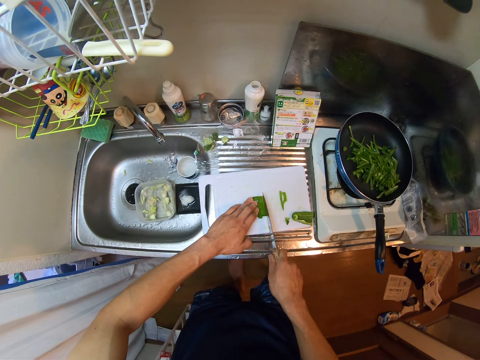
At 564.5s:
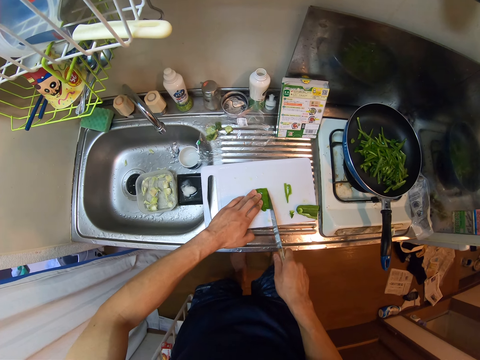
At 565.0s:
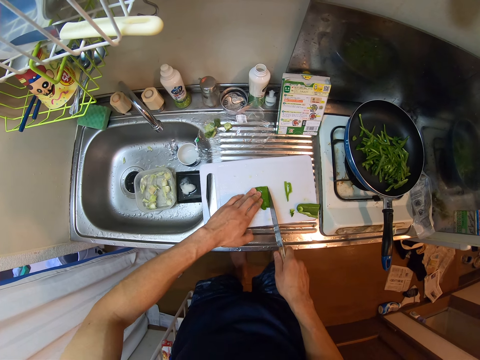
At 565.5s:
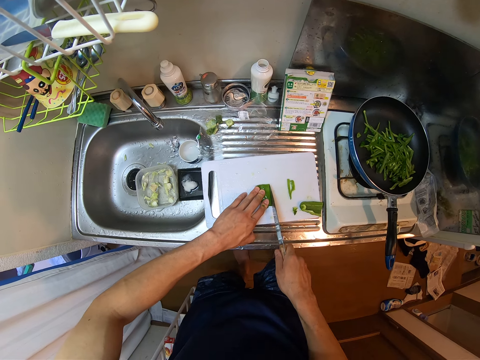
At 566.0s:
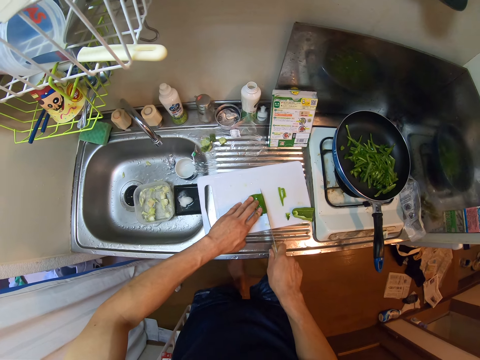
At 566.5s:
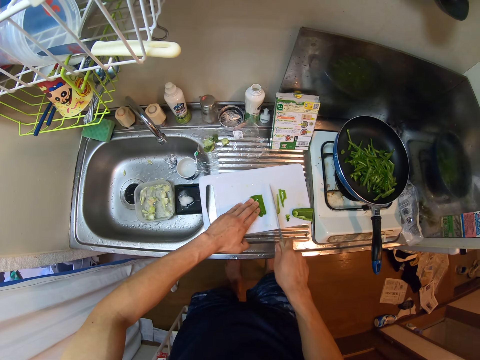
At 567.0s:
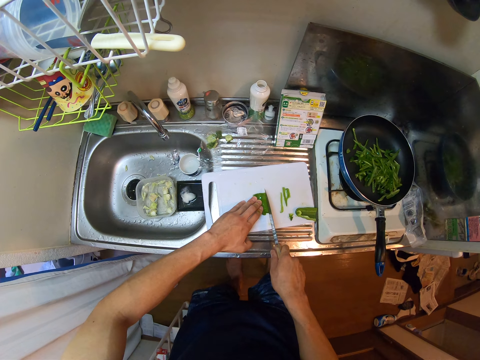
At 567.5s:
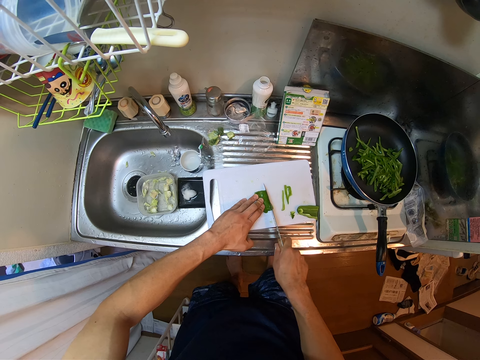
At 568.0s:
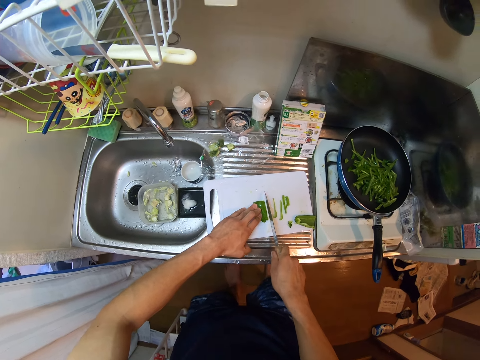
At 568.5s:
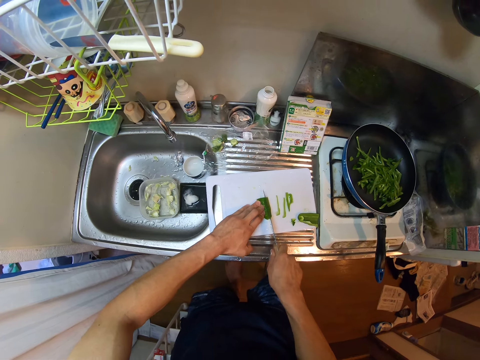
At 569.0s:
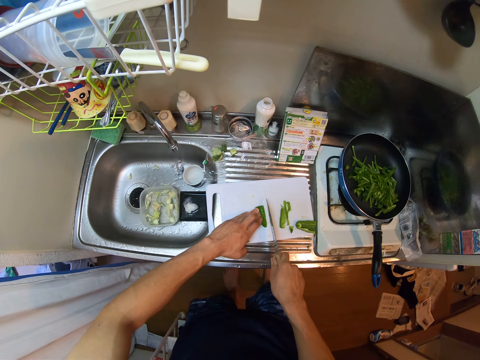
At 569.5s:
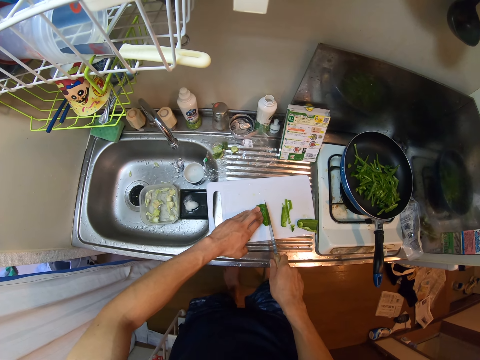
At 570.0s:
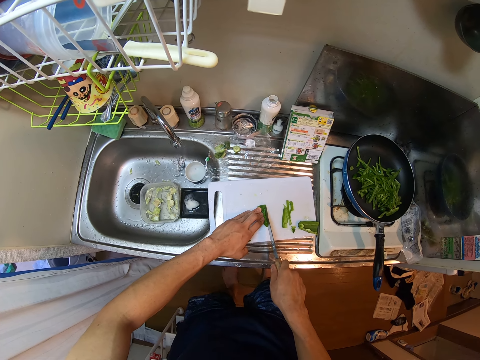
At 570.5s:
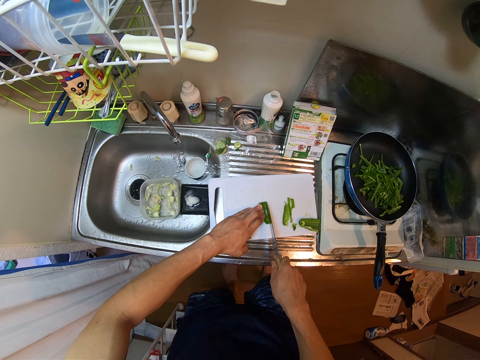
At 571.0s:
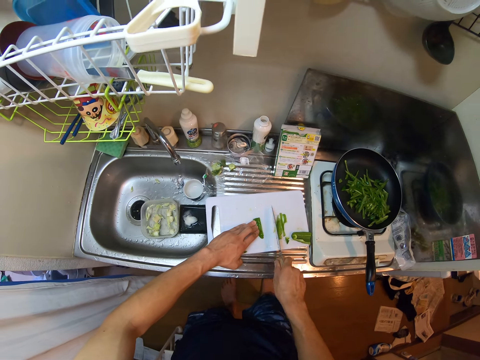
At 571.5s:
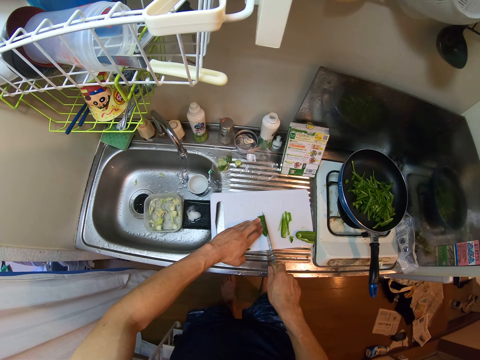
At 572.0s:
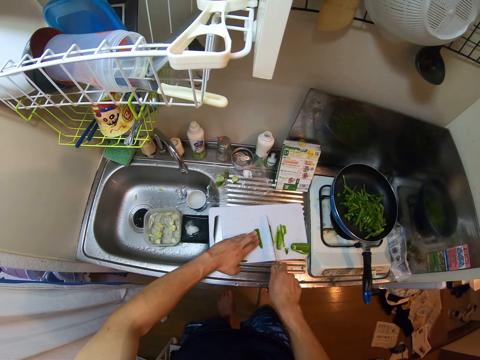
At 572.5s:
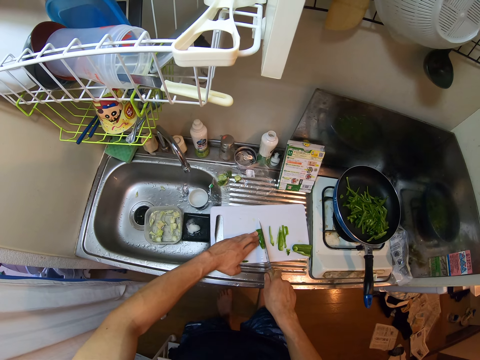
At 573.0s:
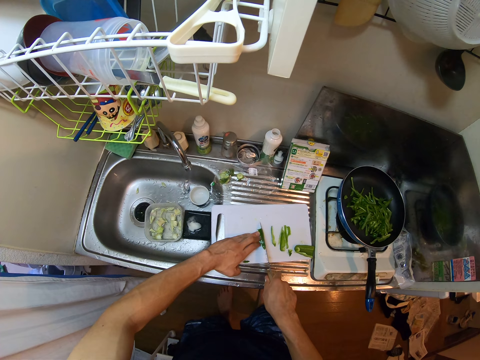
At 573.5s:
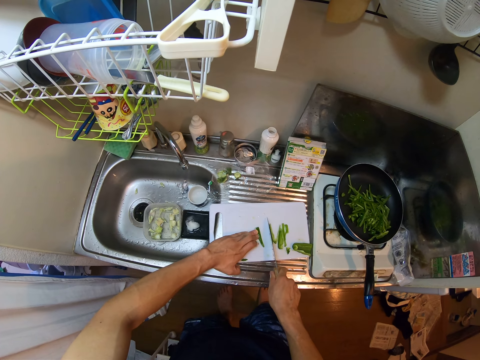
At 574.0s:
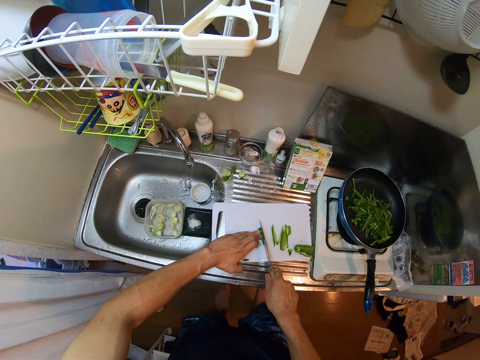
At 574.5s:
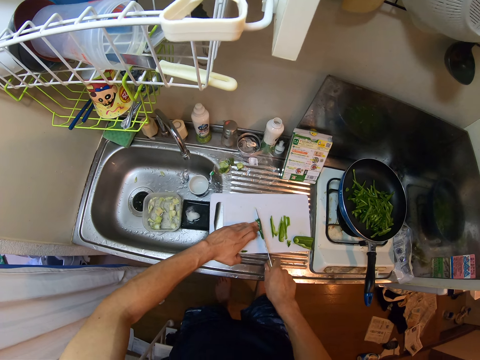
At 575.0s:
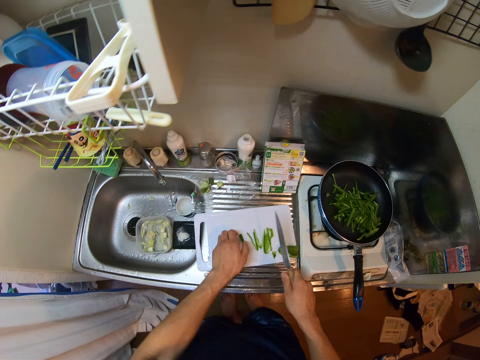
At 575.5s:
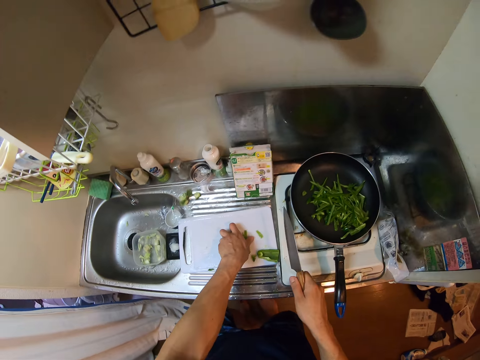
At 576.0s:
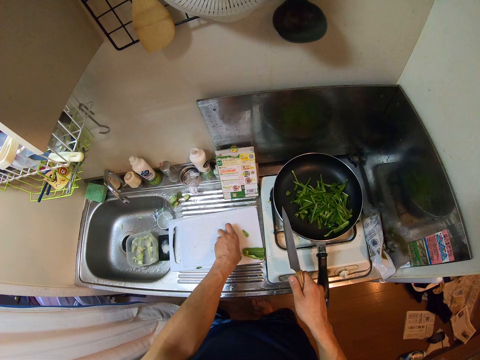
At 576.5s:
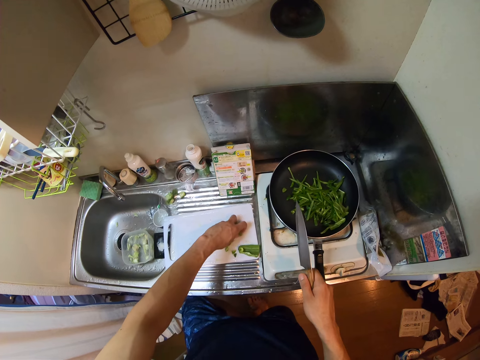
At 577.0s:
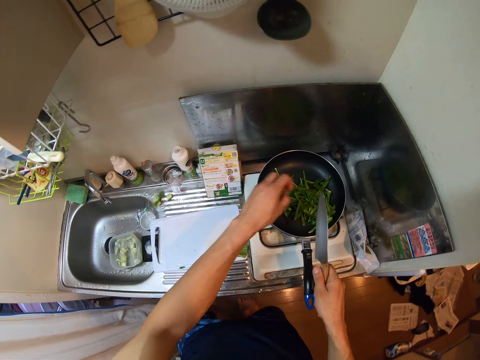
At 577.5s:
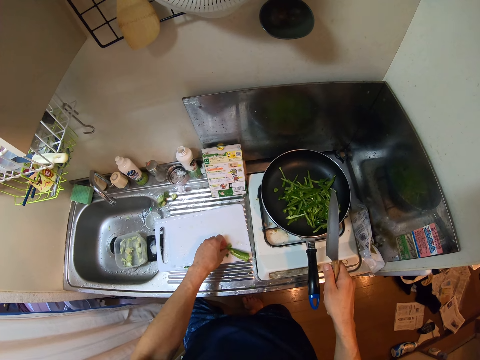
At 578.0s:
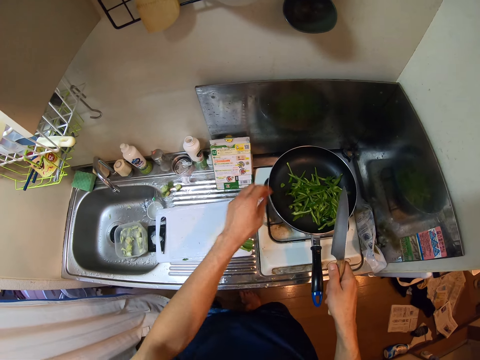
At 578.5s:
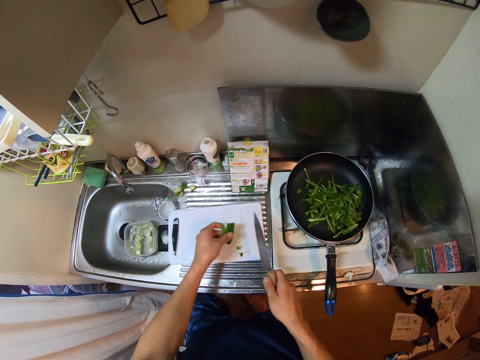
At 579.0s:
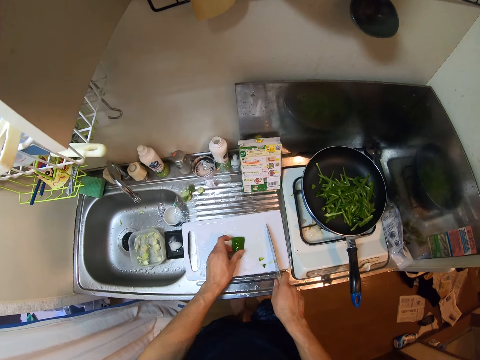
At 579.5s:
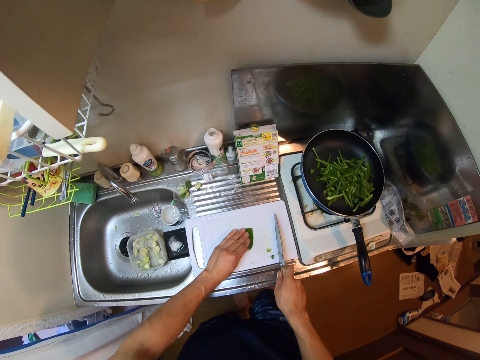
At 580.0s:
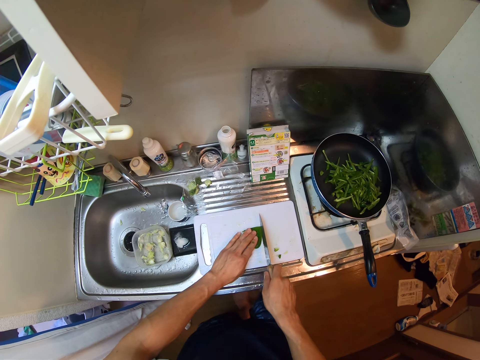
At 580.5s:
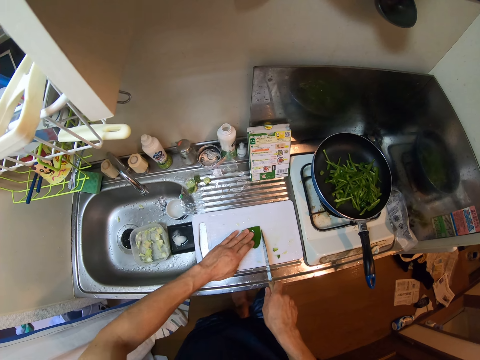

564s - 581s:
The camera wearer packs the green pepper from the cutting board. They pour the green pepper in the fry pan on the electric cooker. They pick up a small green pepper from the cutting board. They throw the small green pepper in the fry pan on the electric cooker. They pick something.

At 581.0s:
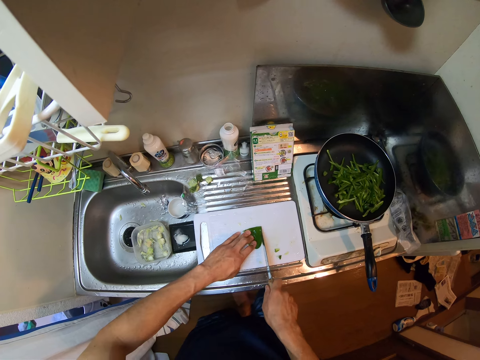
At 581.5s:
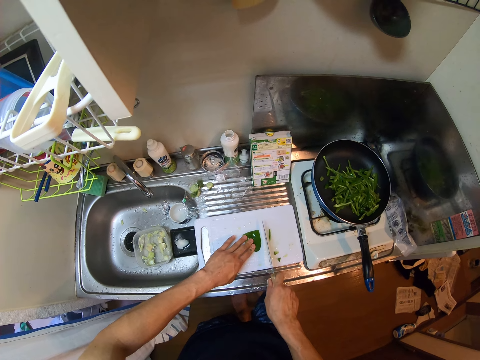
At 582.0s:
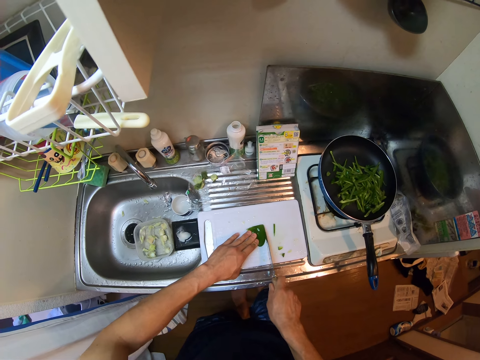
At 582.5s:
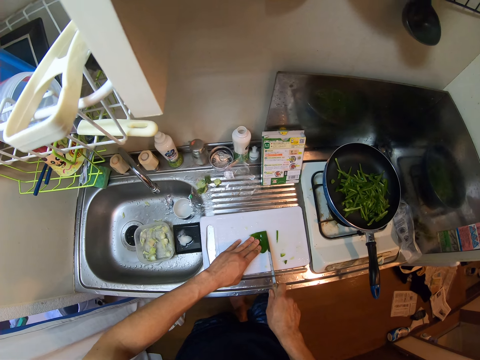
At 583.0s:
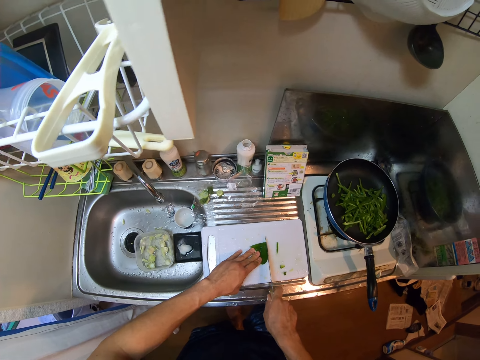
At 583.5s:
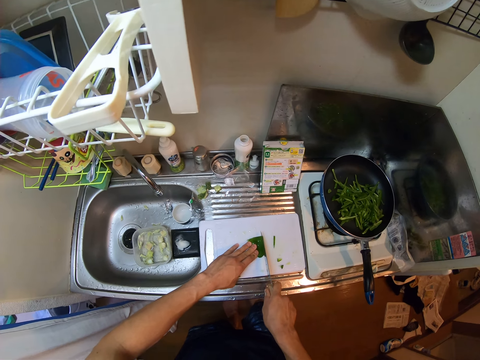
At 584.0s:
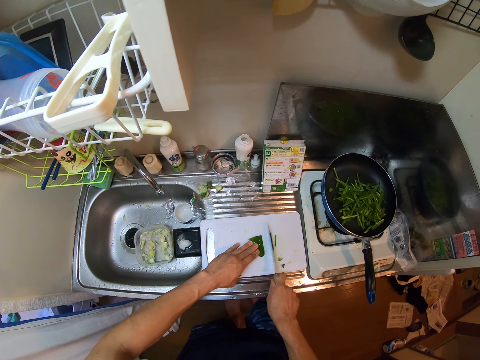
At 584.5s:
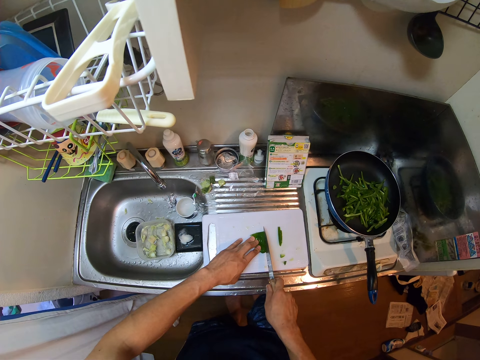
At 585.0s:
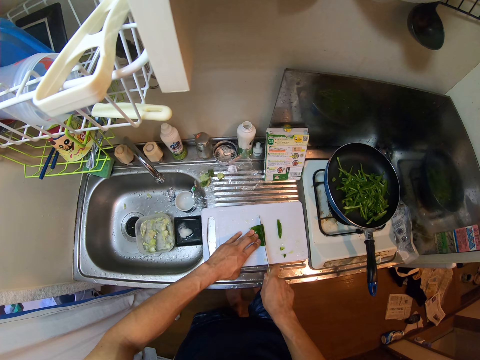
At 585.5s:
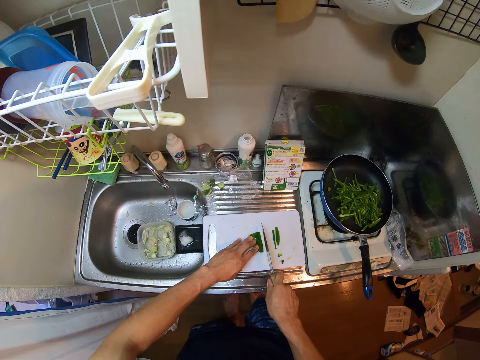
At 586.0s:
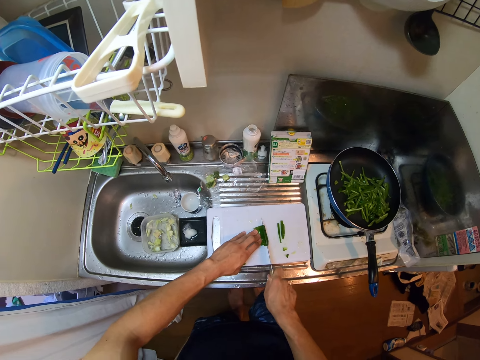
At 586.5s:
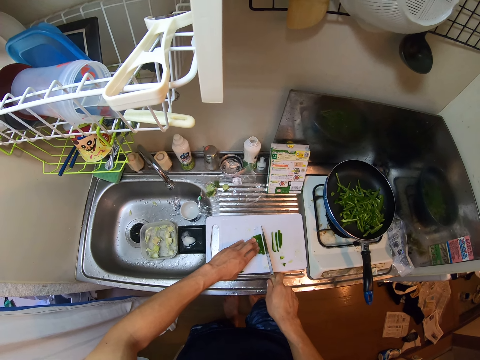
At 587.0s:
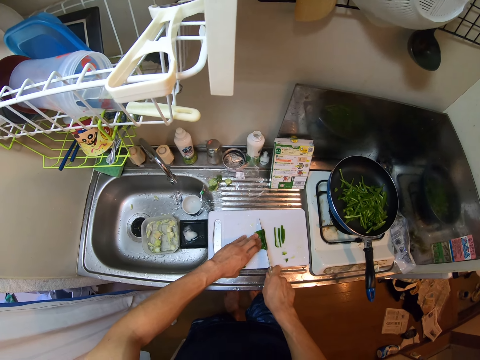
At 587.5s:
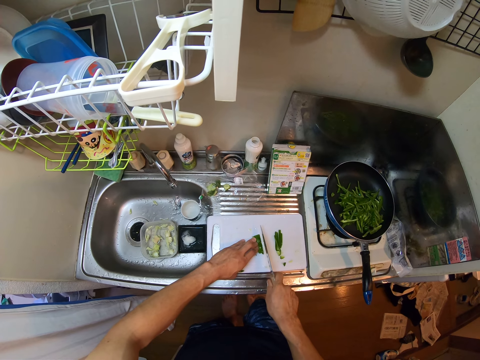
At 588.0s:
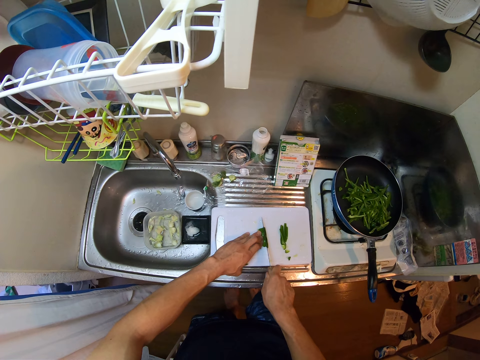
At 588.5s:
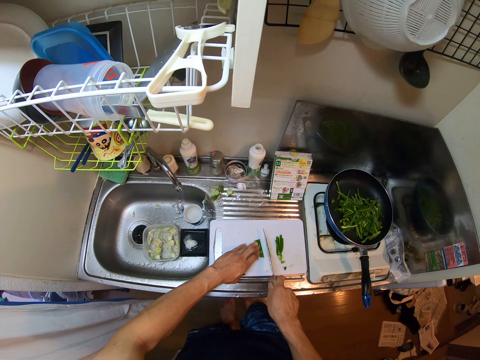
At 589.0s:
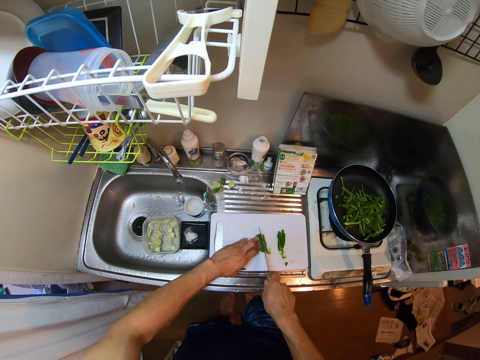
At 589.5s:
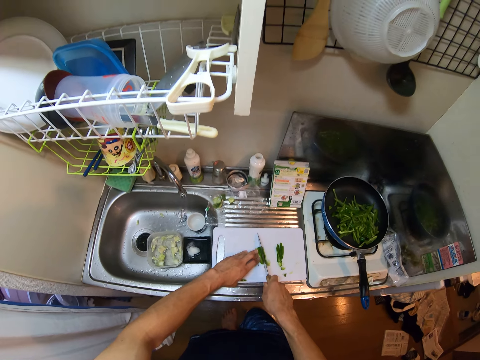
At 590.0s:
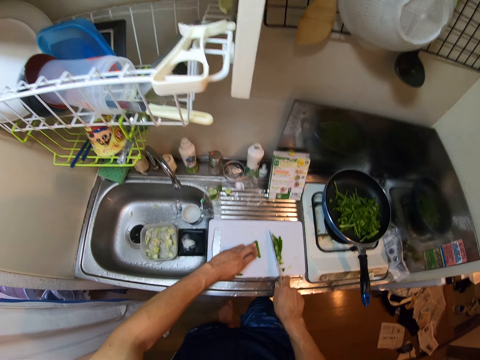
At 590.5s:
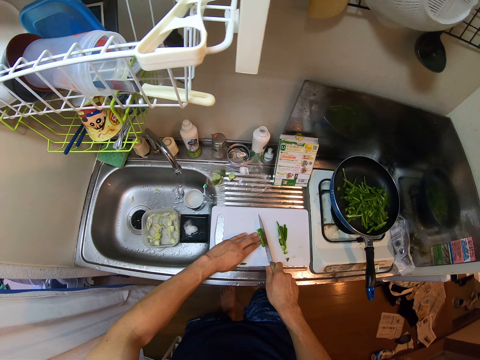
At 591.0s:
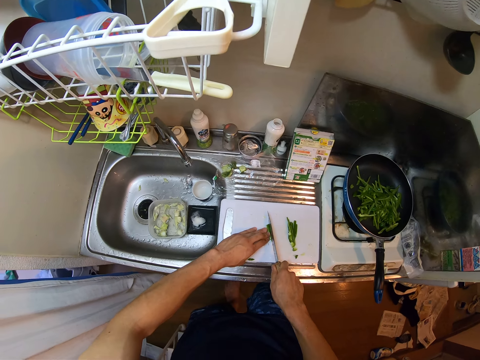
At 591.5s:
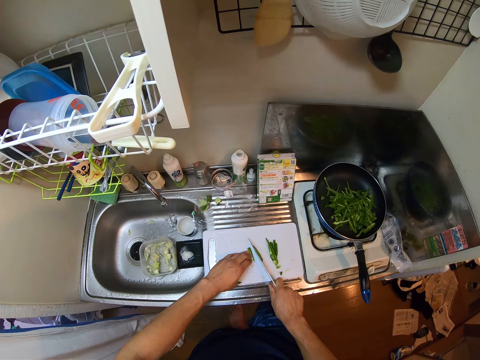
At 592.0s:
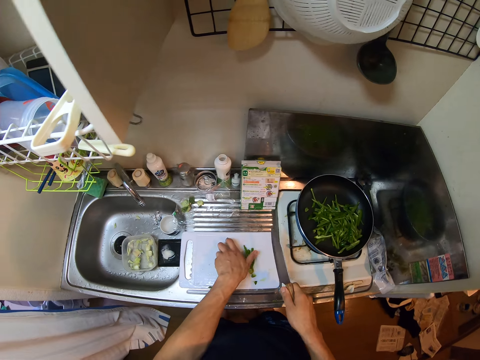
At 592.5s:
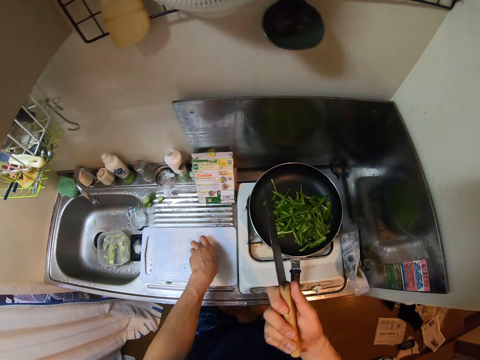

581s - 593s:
The camera wearer chops something.
